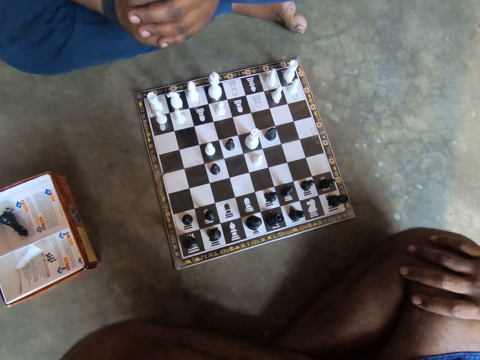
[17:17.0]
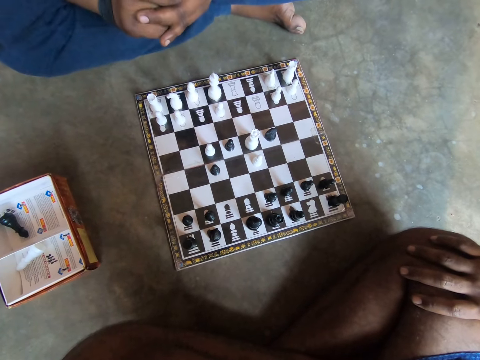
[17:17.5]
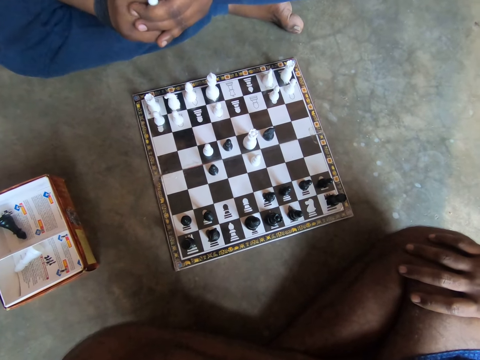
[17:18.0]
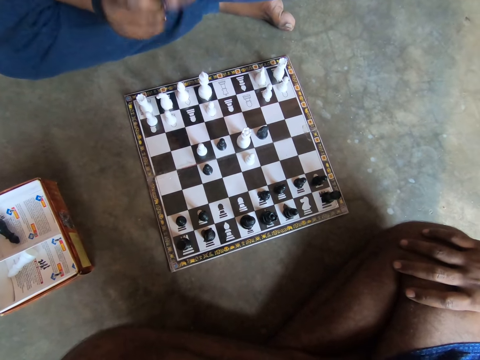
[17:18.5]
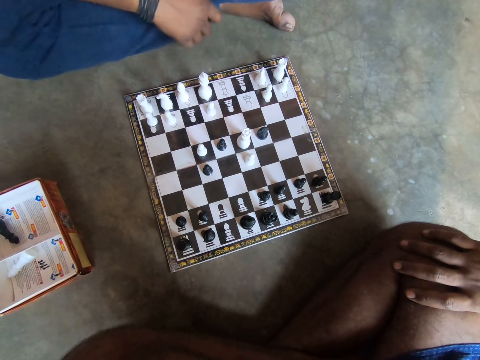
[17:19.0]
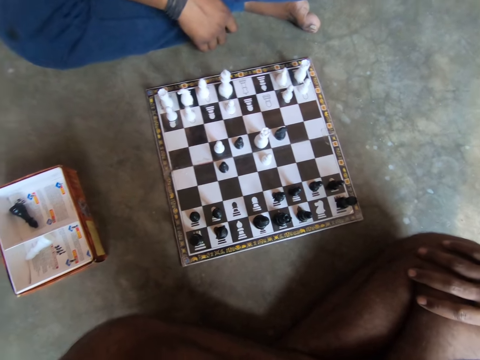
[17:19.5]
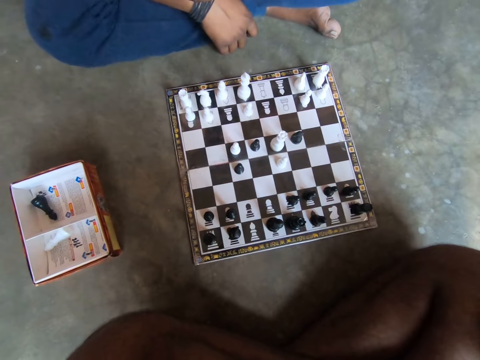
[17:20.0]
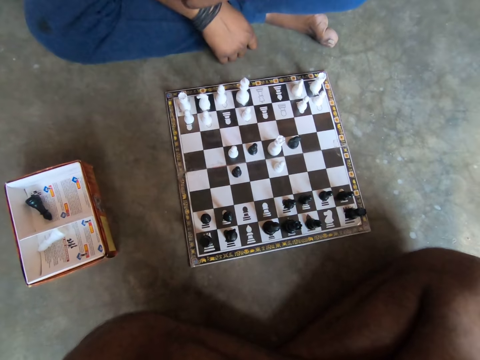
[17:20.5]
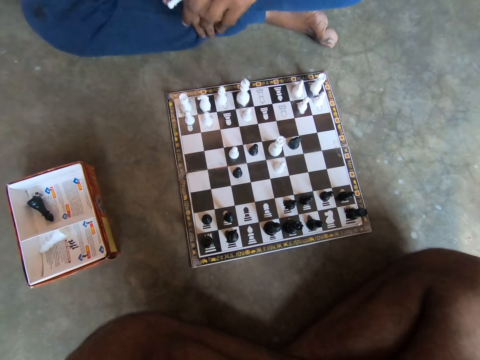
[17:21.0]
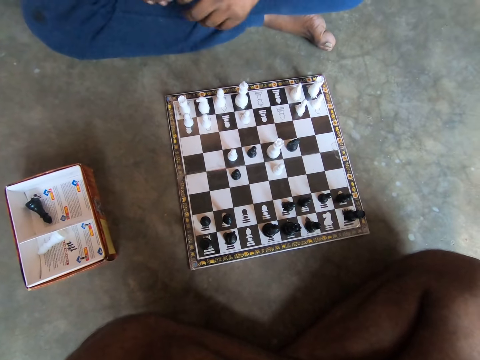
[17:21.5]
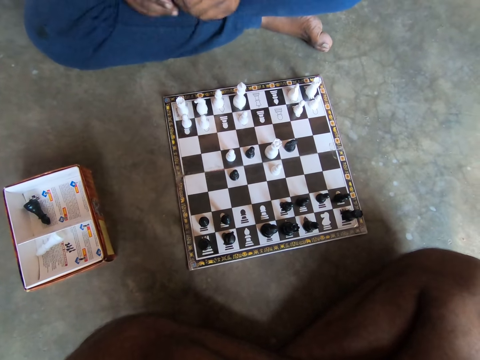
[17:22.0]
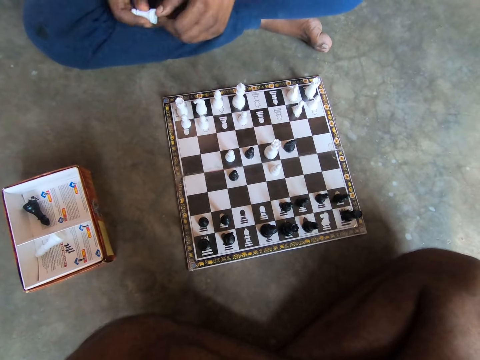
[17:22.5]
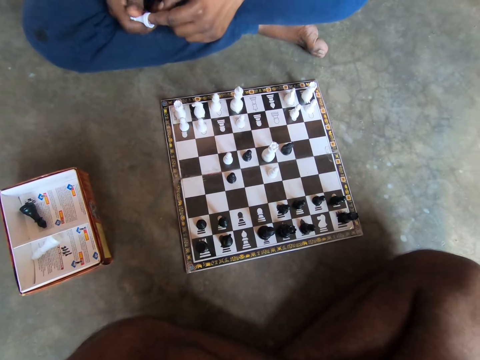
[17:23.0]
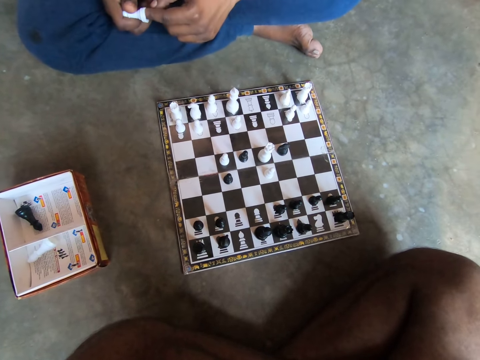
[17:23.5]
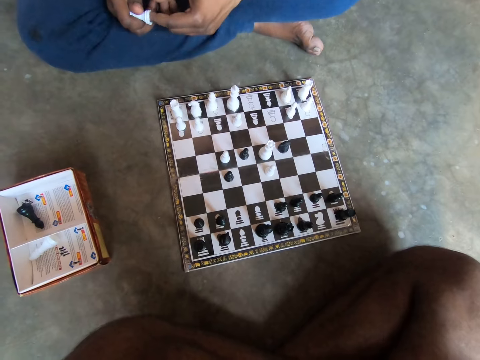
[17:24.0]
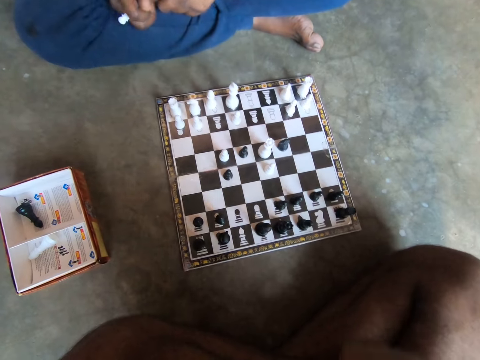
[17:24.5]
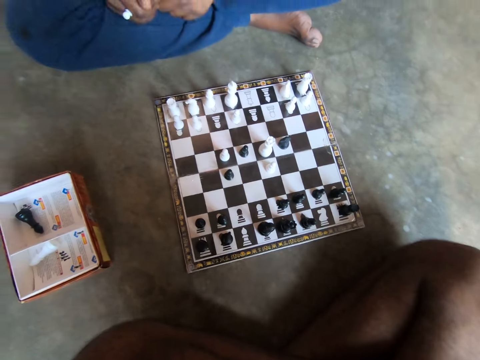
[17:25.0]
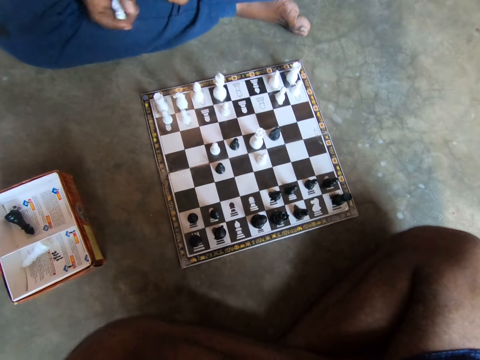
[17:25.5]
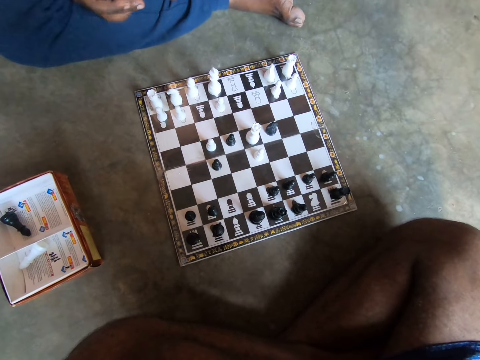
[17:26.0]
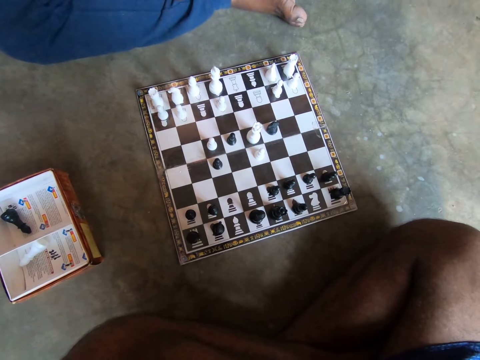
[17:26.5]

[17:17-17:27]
A man moves his hand. The man talks to the camera wearer.

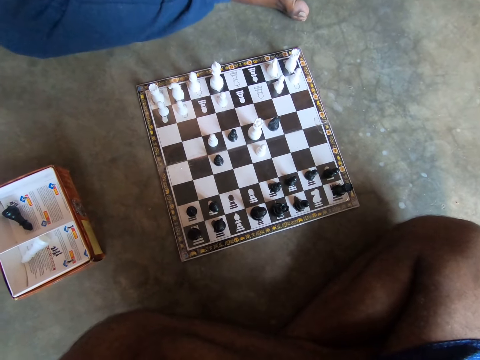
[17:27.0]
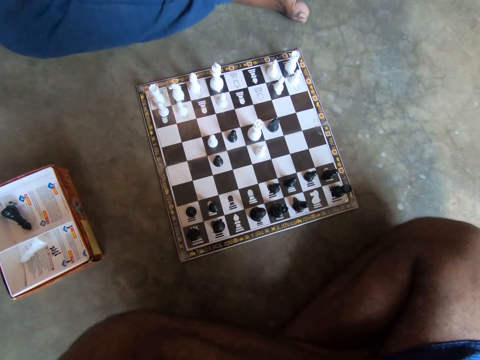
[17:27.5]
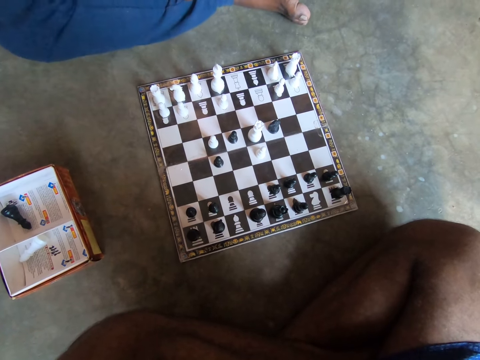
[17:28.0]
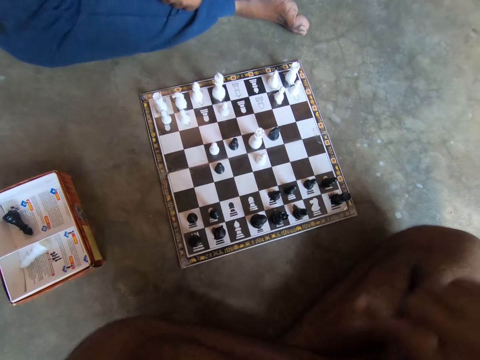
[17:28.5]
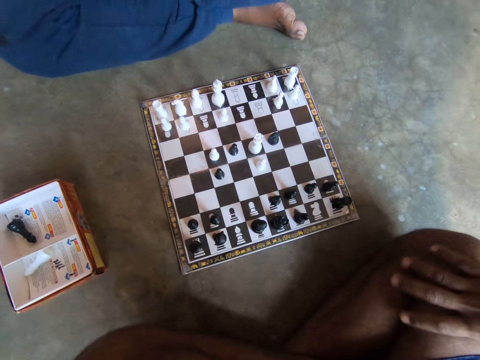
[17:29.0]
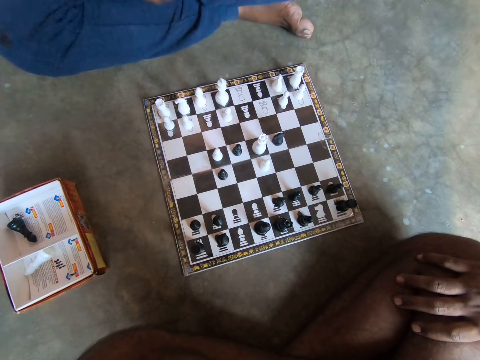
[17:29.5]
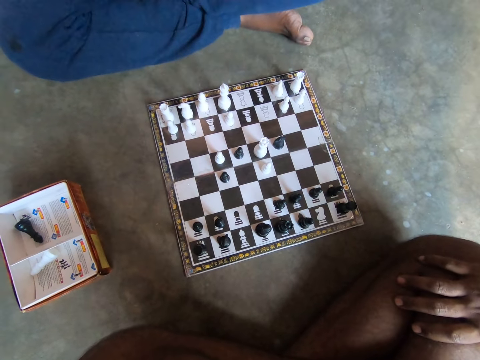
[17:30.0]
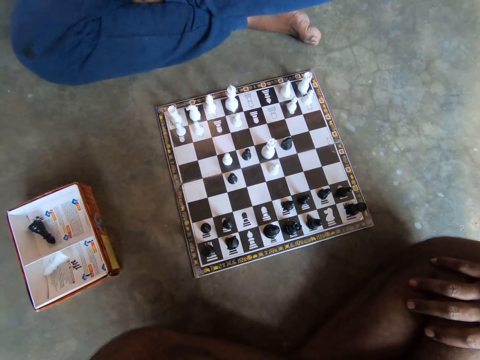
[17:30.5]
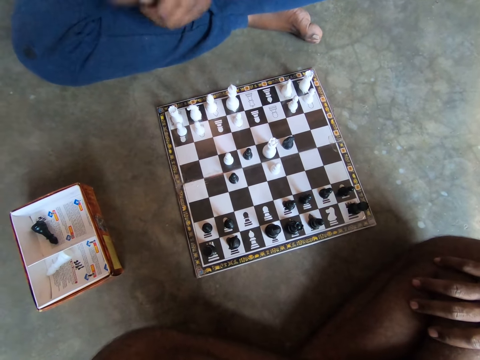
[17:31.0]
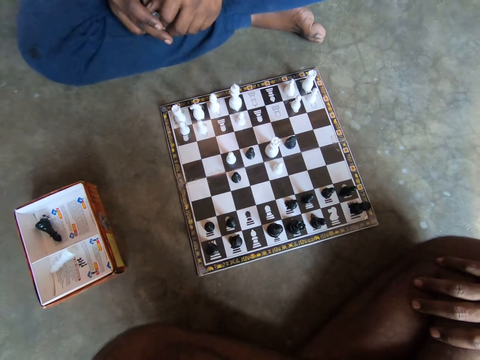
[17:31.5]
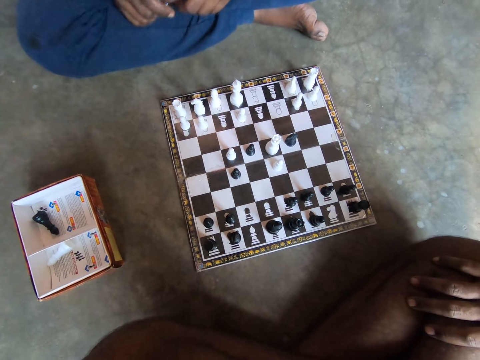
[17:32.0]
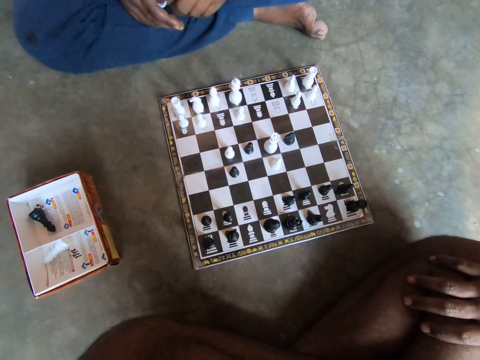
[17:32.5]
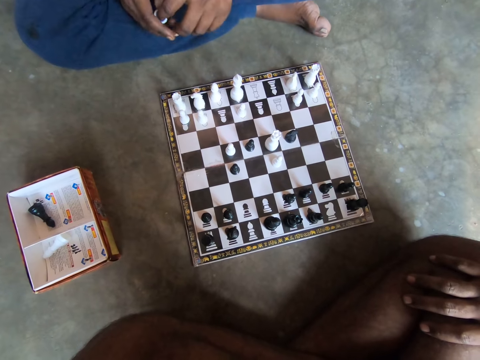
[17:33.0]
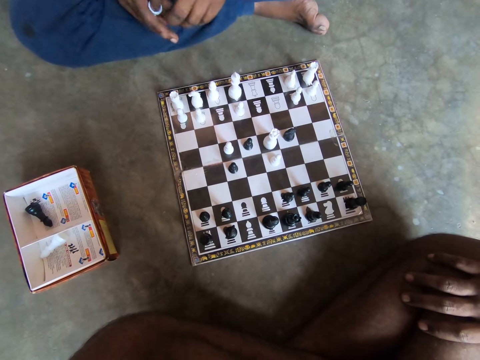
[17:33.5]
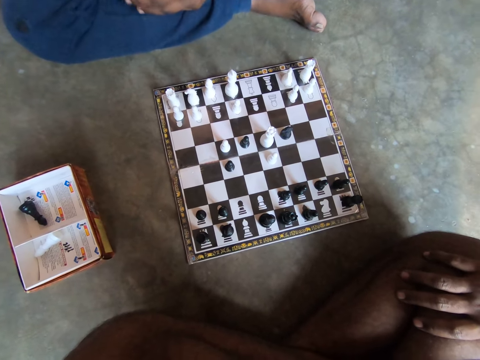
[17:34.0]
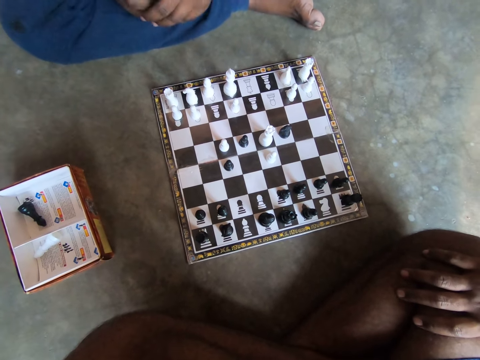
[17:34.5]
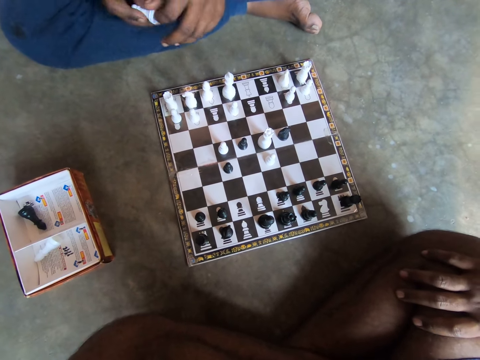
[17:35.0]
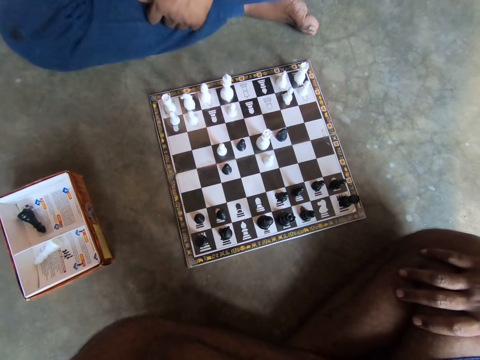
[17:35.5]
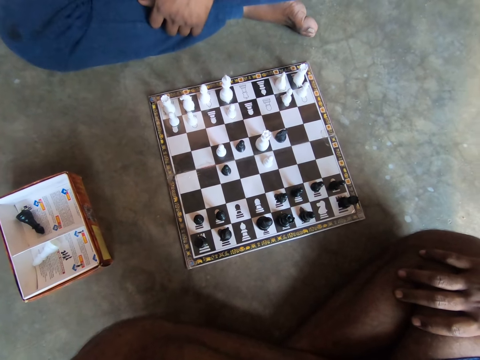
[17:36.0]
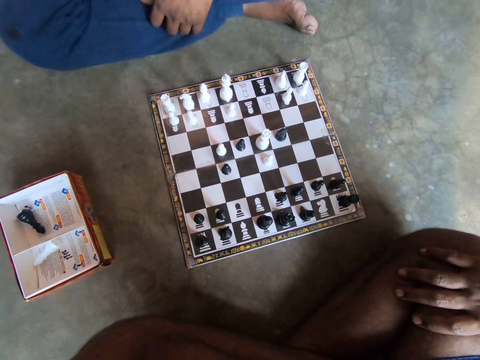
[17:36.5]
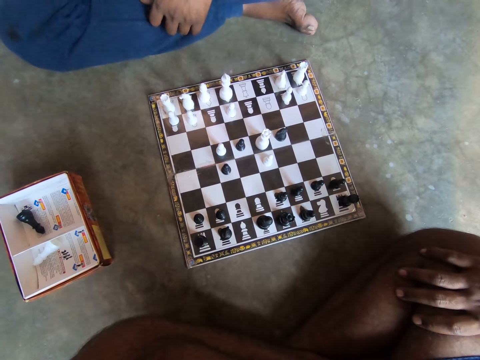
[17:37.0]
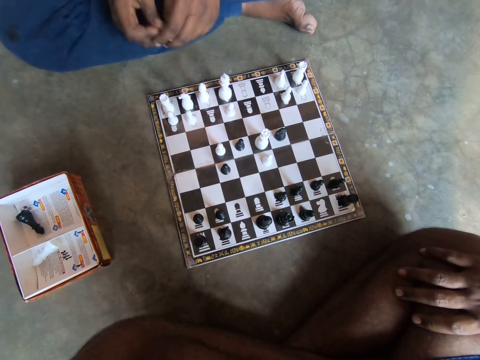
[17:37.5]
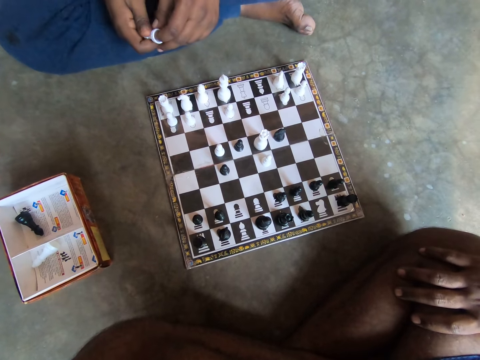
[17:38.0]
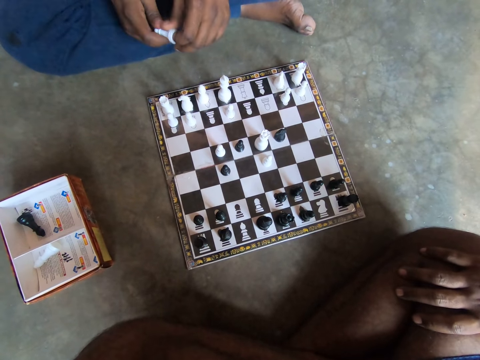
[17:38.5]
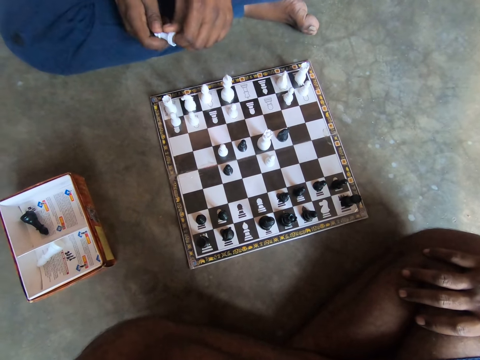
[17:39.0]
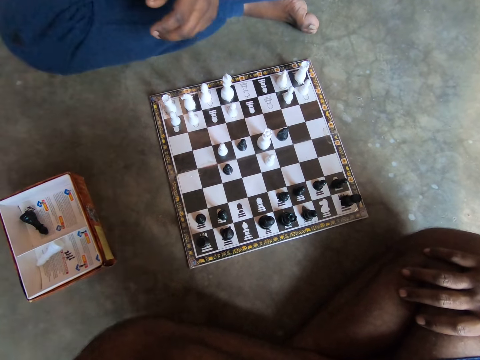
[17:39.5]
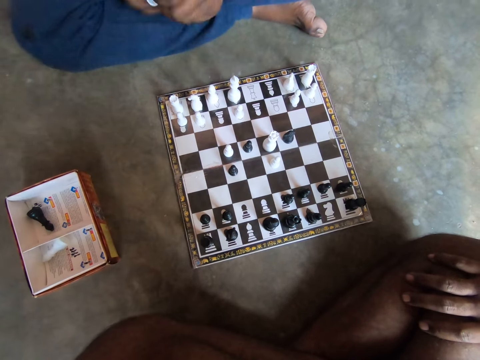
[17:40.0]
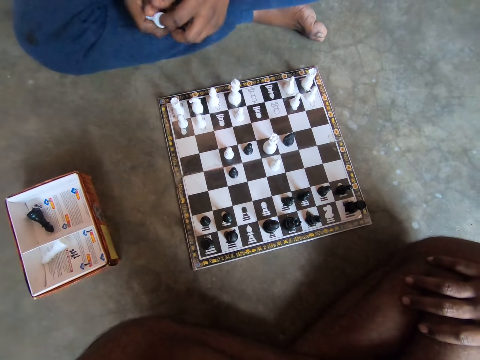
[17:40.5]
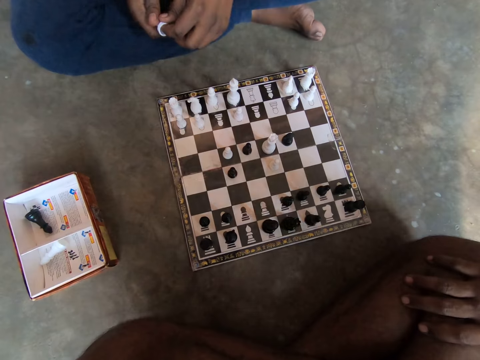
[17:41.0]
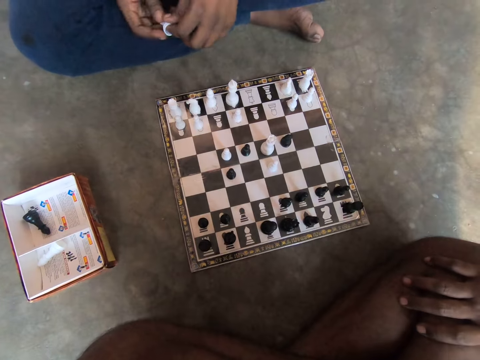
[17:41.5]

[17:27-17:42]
The camera wearer puts the hand on his knees. A man talks to the camera wearer. The man holds the chess piece. The man talks to the camera wearer.

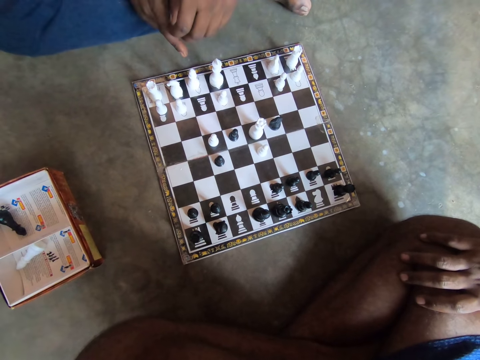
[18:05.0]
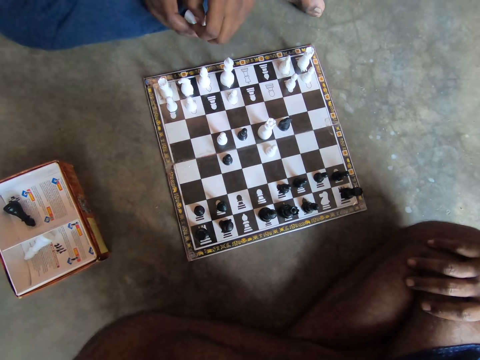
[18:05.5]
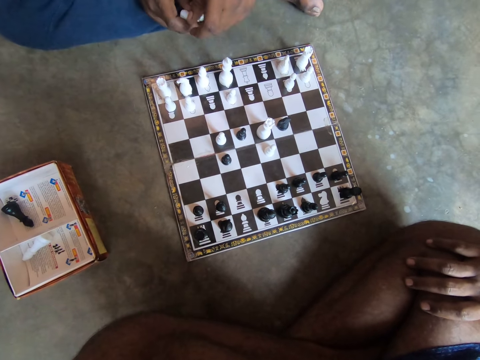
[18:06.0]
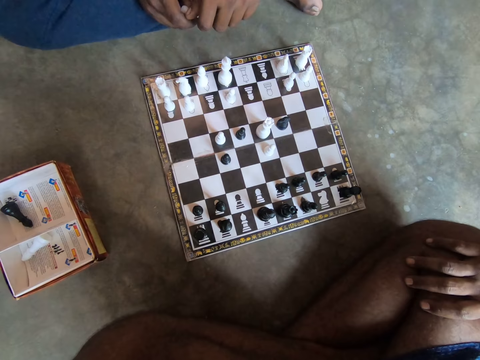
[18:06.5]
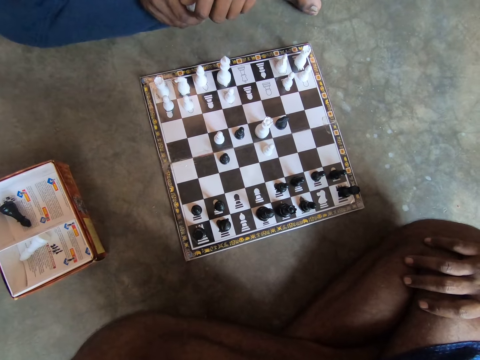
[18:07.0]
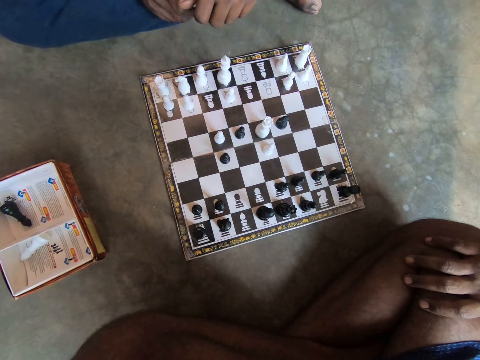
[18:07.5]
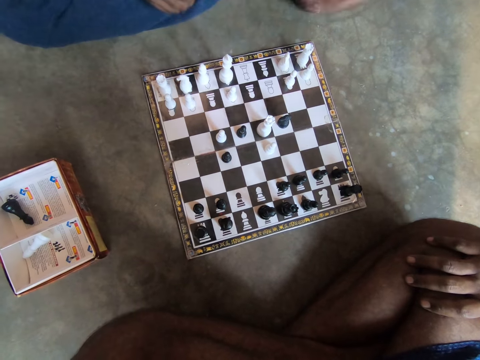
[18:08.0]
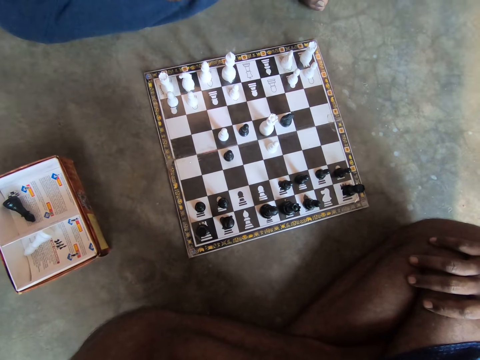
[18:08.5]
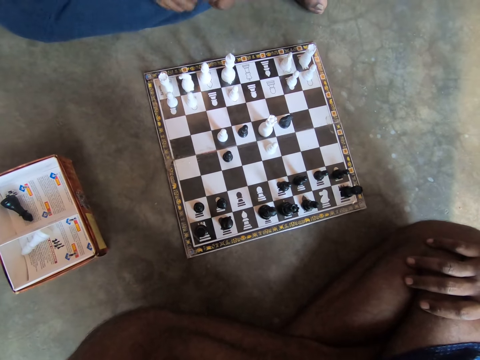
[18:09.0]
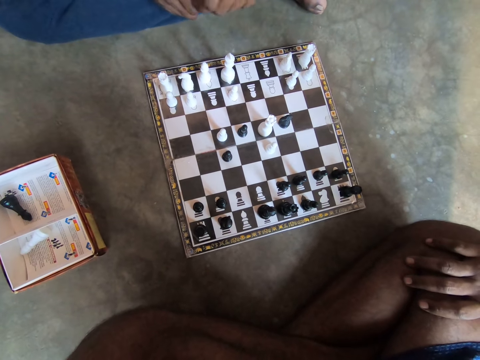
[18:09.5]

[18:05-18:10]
A man talks to the camera wearer and another man.
